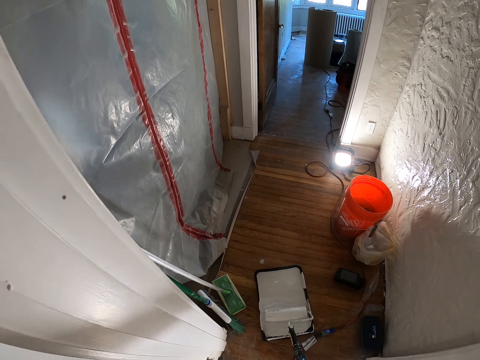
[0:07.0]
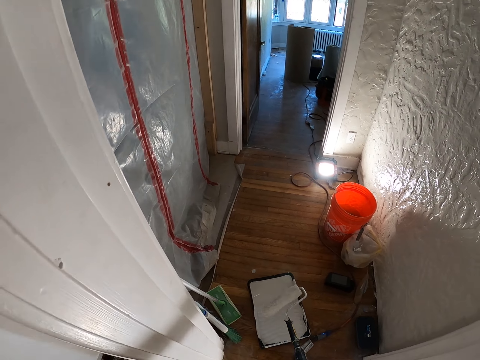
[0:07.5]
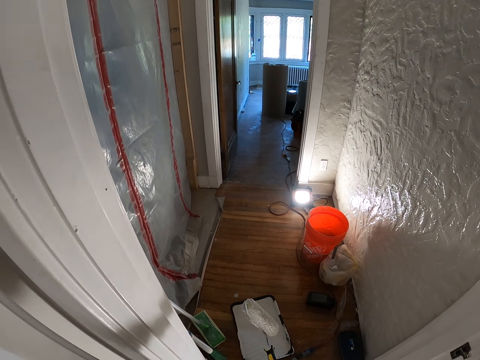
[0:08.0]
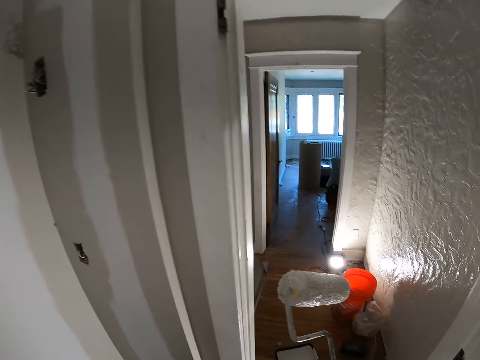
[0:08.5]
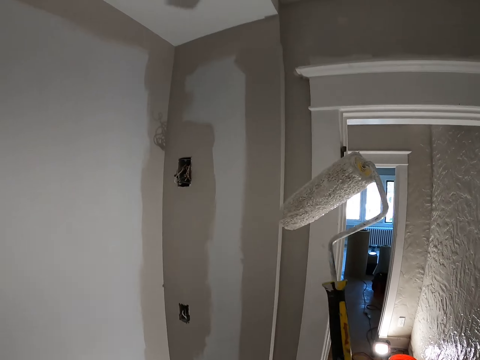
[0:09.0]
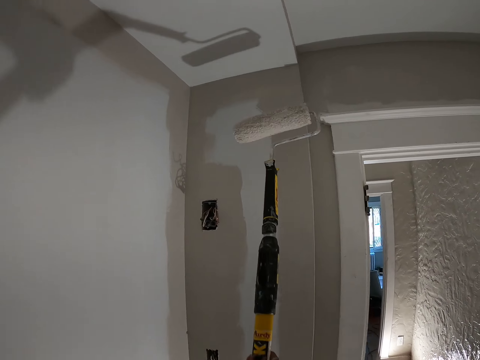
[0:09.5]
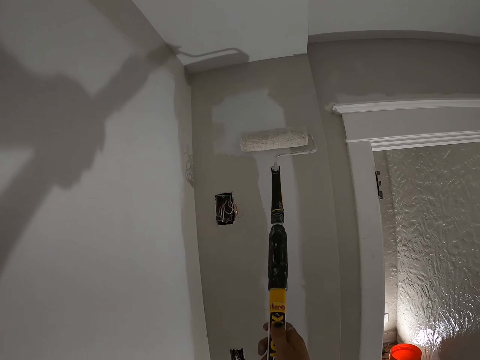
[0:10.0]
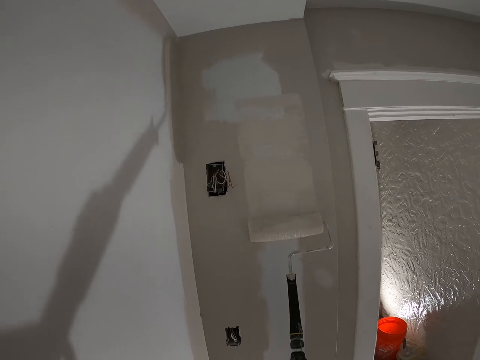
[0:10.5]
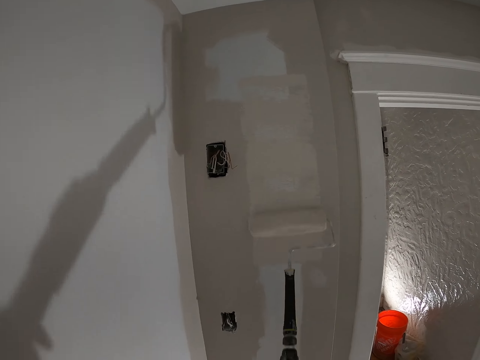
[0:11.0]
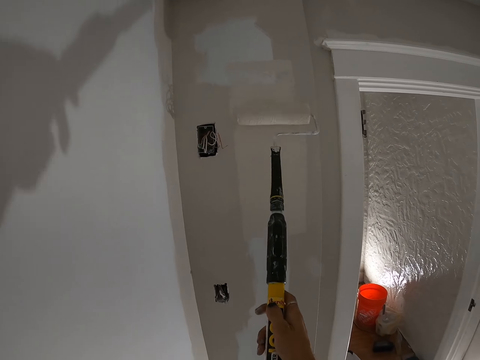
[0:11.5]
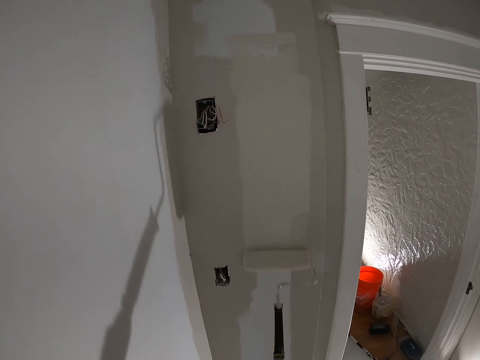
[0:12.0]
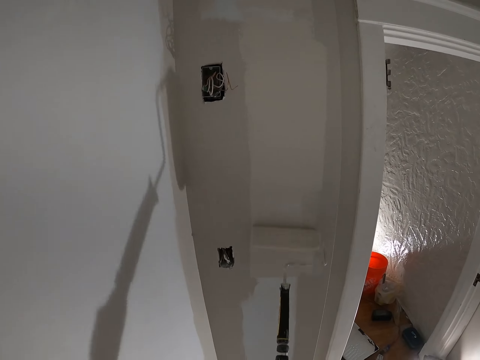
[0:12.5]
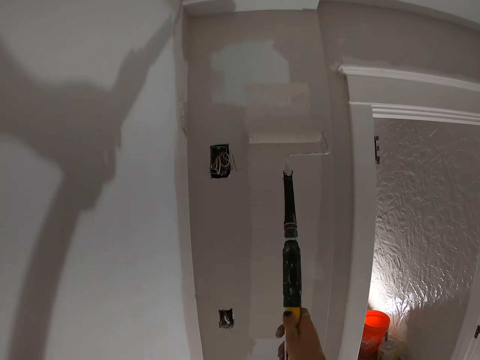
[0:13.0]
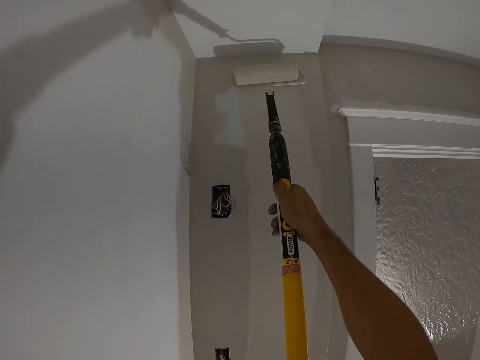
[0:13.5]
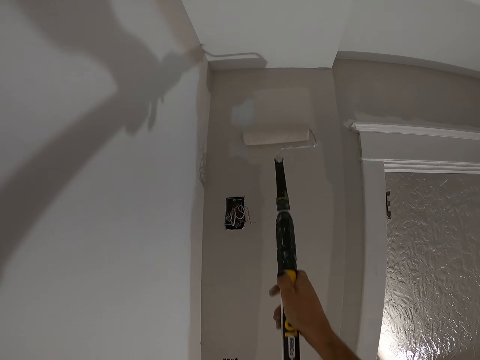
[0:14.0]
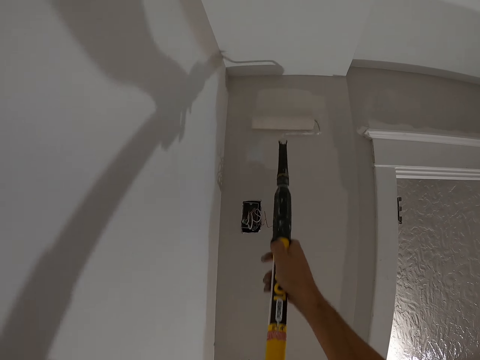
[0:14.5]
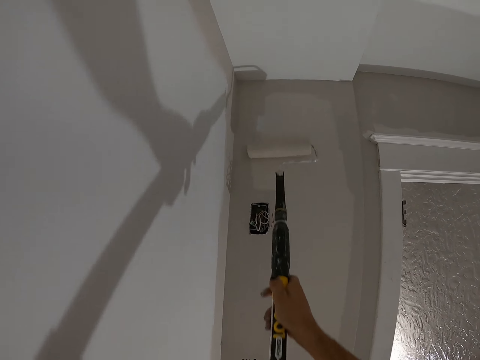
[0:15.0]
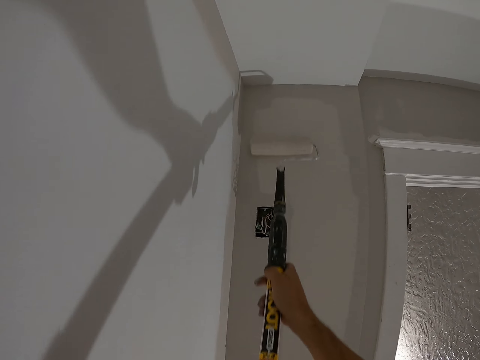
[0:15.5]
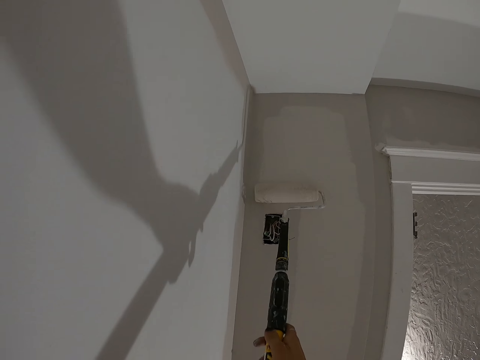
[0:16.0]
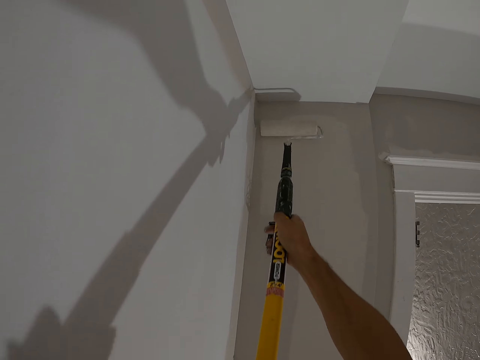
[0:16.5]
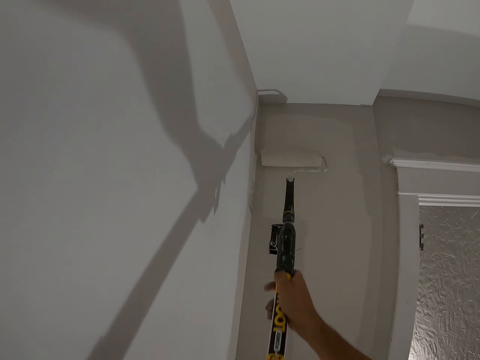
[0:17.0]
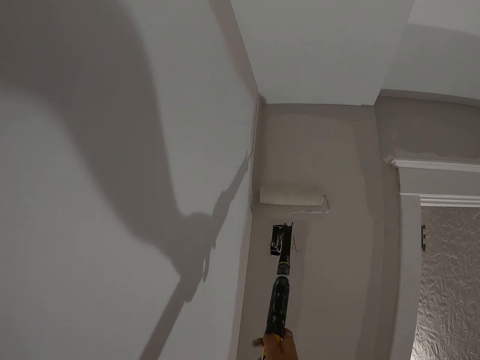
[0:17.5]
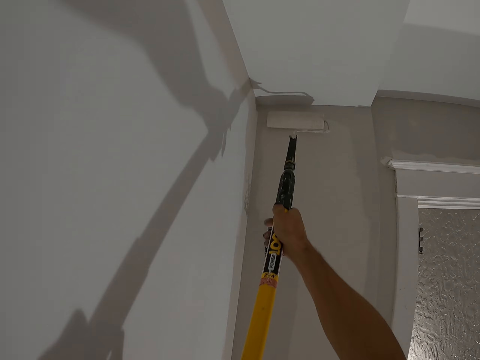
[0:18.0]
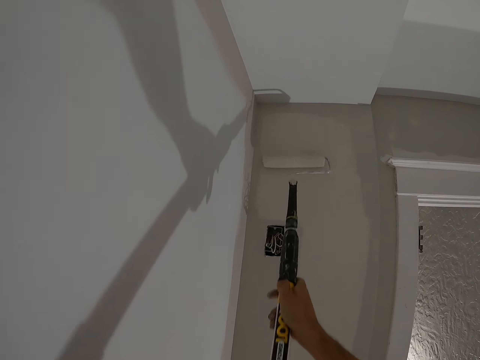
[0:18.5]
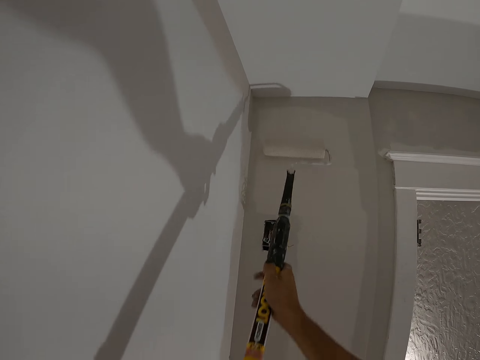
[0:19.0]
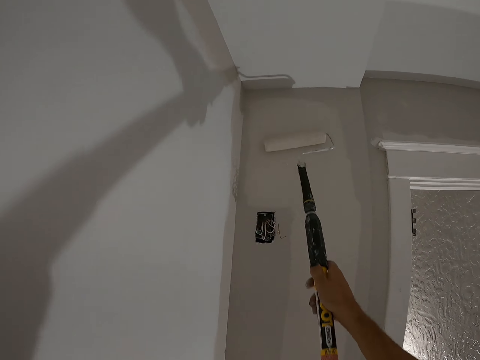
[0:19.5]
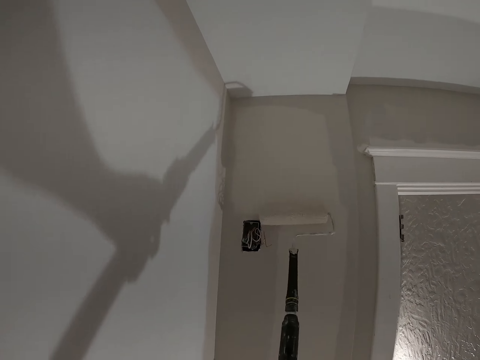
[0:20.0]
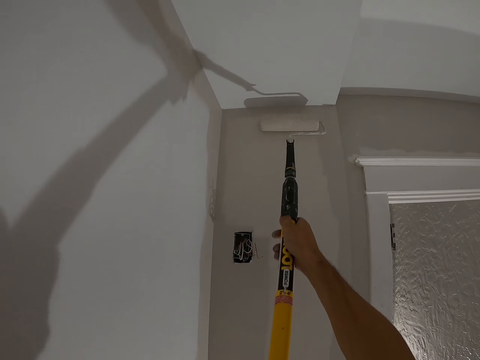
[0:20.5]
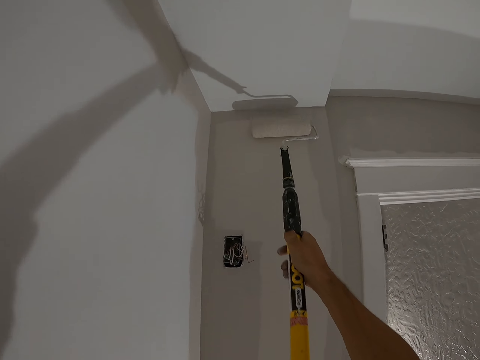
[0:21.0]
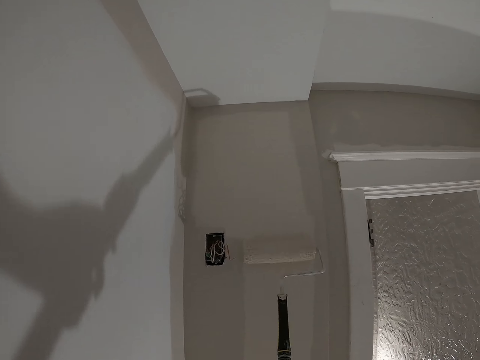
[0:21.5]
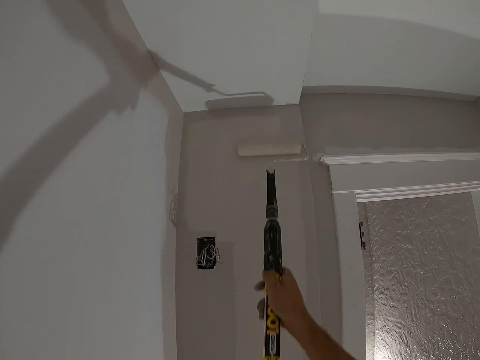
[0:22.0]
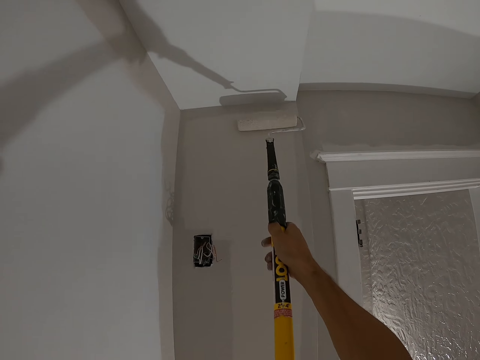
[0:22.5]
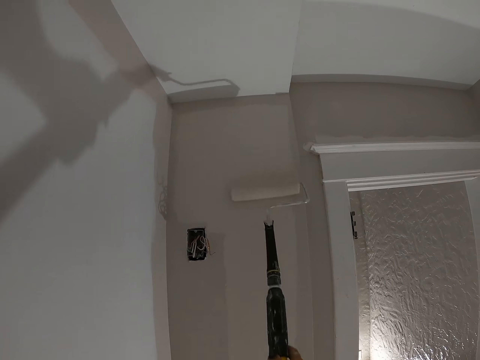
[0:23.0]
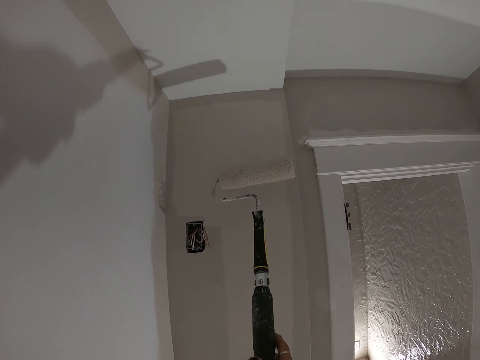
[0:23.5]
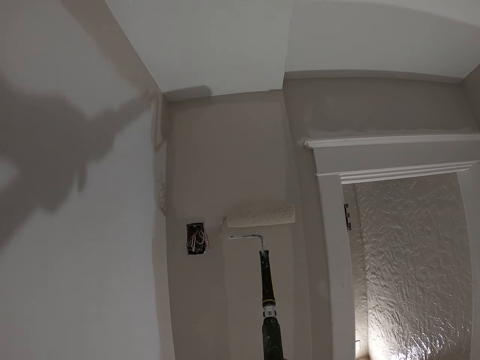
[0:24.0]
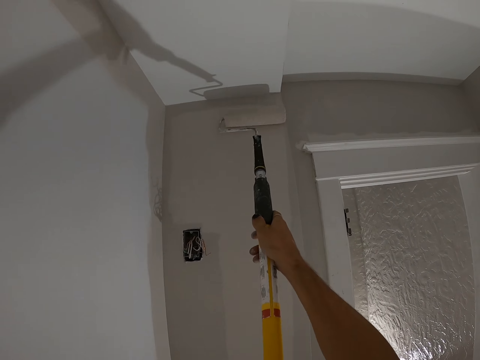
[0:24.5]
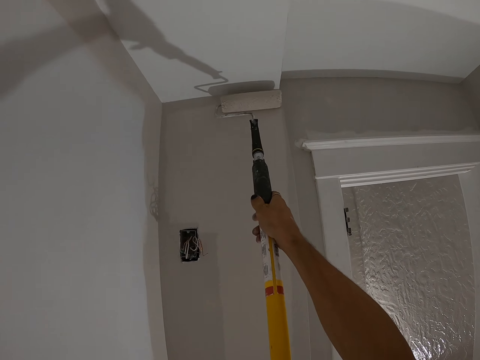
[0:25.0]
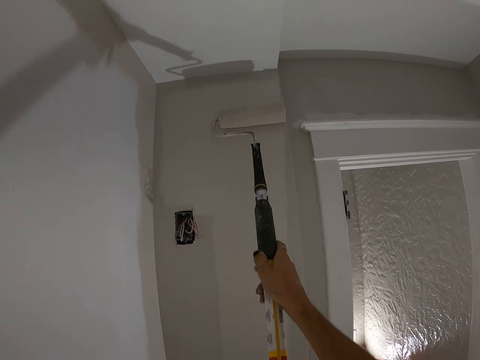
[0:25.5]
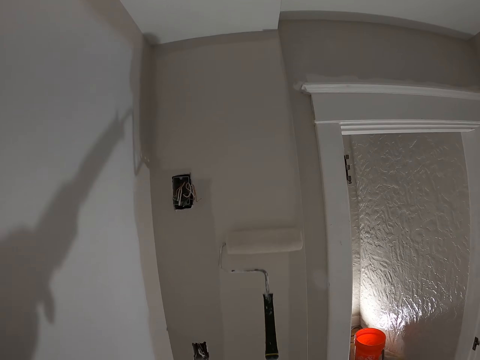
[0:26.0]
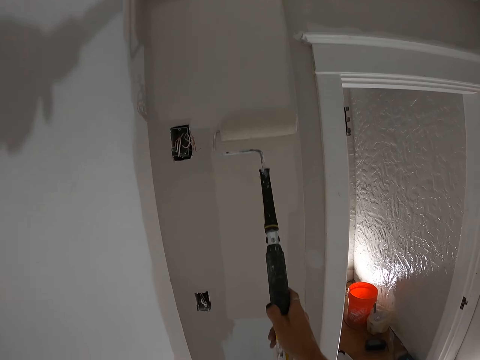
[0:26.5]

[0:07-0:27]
The camera wearer lifts the paint roller. They paint a wall with the paint roller. They rotate the paint roller and paint the wall.

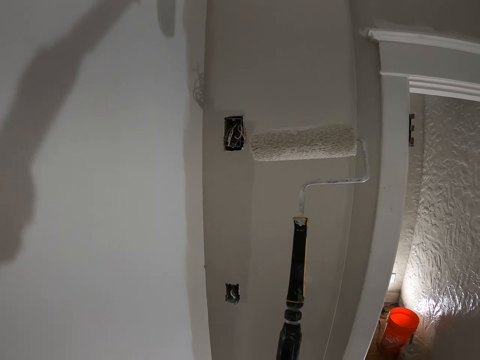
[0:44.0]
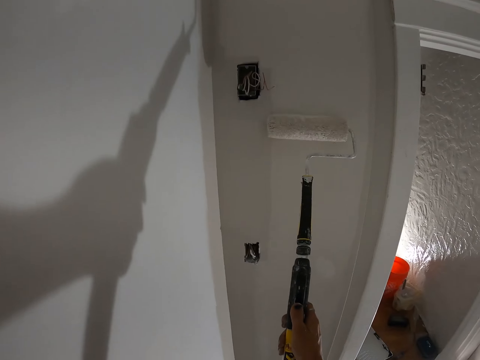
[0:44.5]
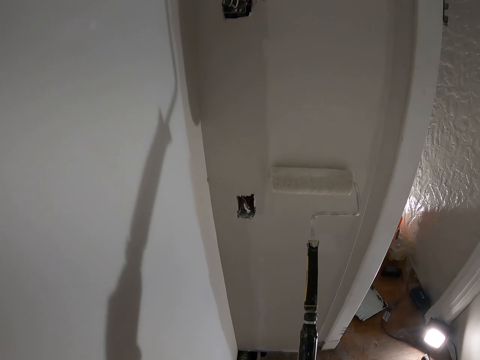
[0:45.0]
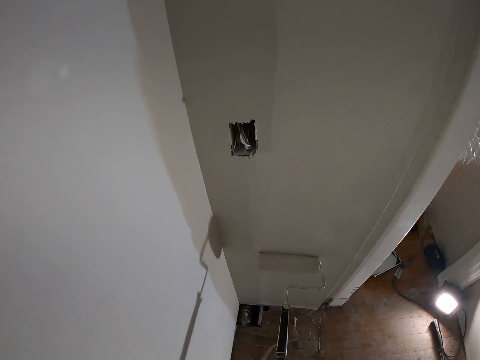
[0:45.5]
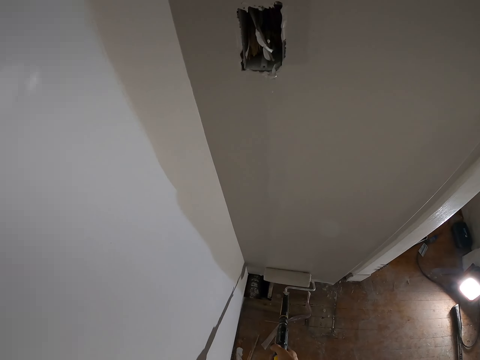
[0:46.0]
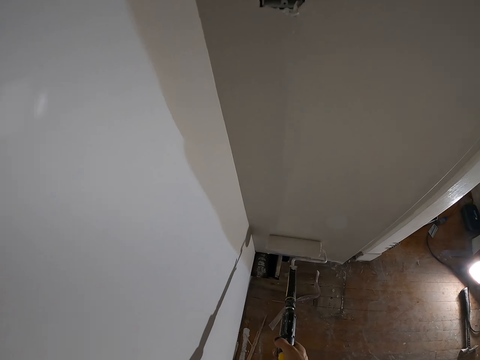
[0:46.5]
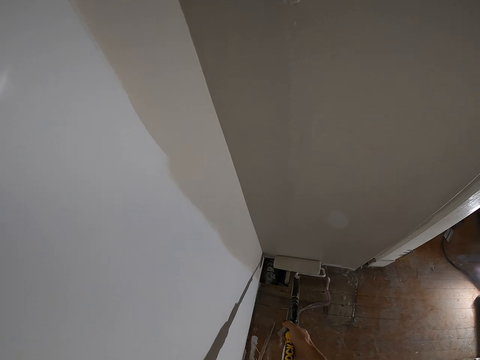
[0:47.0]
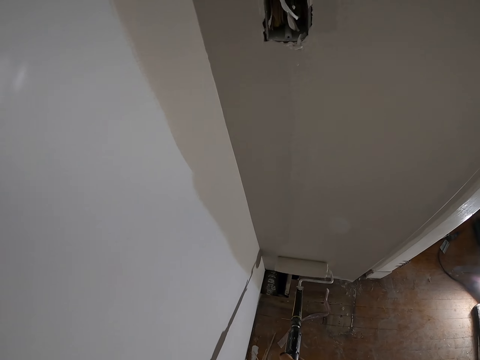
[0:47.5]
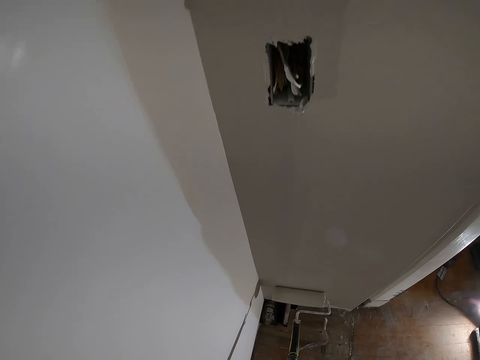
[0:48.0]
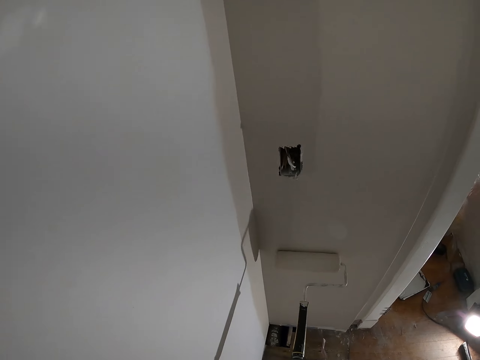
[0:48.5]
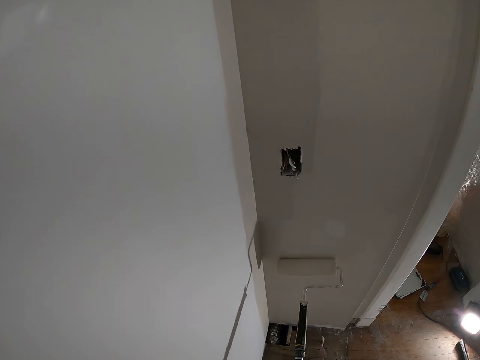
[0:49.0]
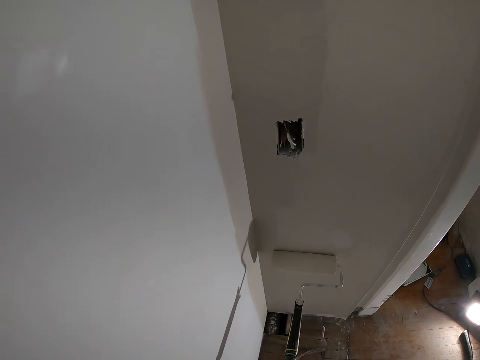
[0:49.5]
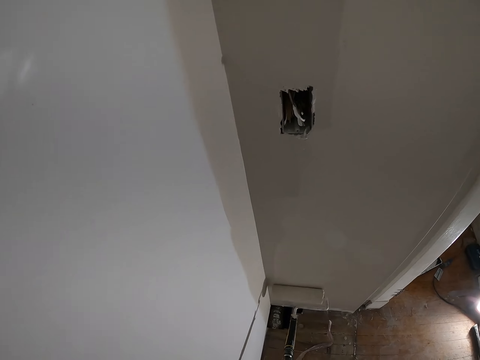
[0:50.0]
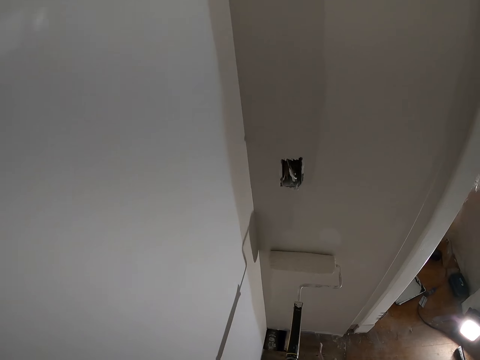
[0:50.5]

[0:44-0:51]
The camera wearer paints a wall with a paint roller.
